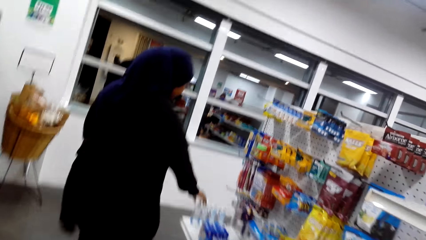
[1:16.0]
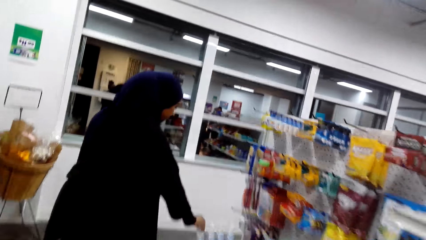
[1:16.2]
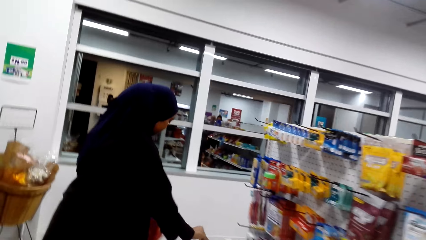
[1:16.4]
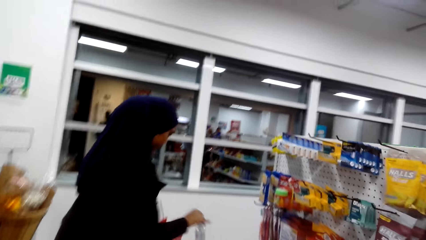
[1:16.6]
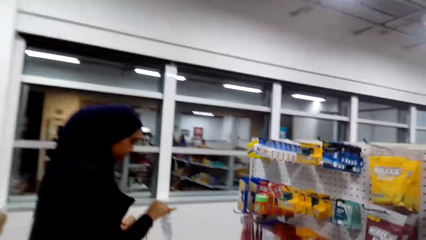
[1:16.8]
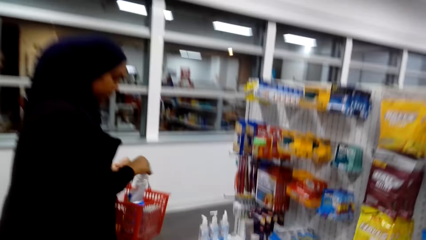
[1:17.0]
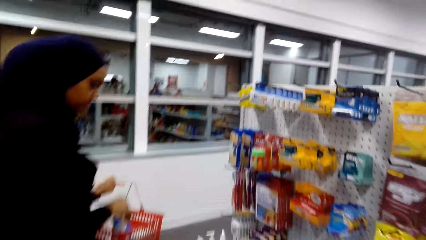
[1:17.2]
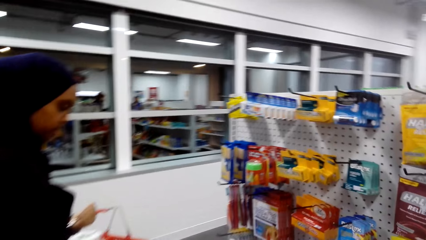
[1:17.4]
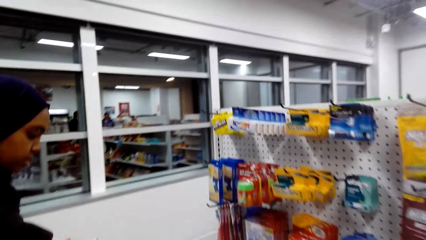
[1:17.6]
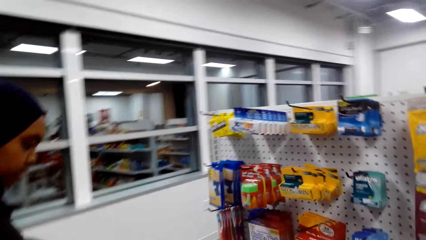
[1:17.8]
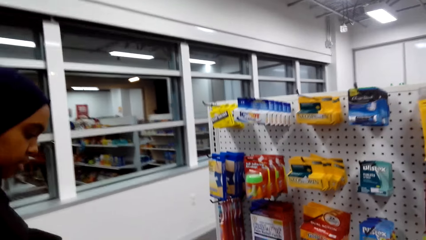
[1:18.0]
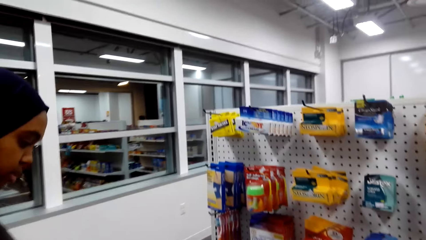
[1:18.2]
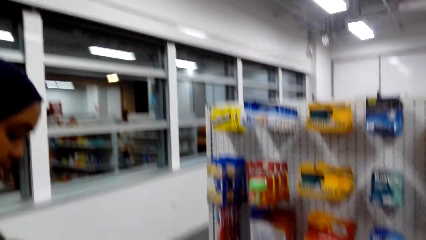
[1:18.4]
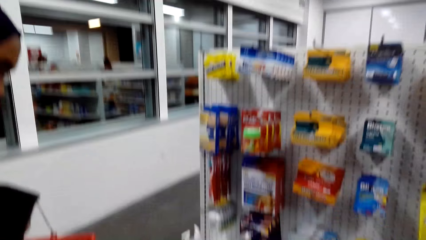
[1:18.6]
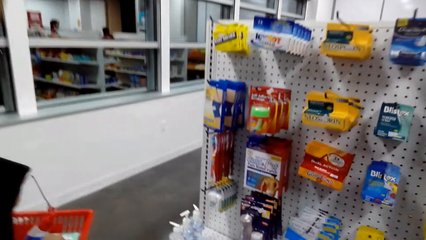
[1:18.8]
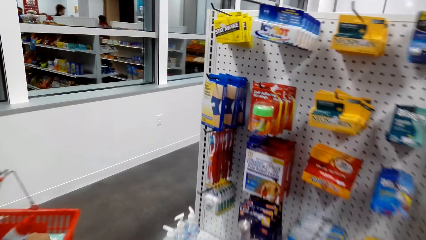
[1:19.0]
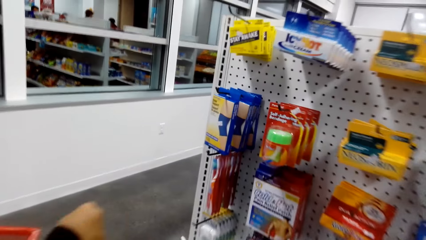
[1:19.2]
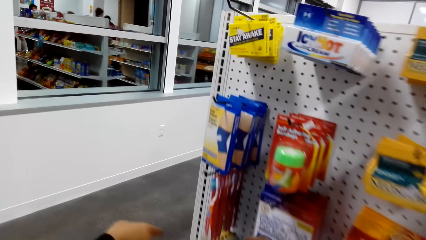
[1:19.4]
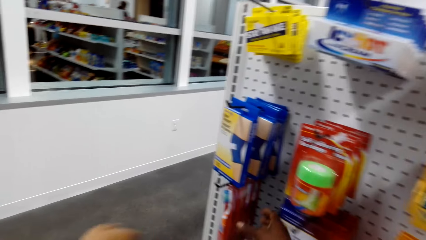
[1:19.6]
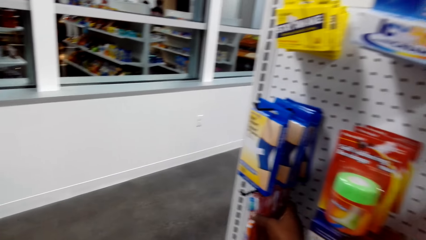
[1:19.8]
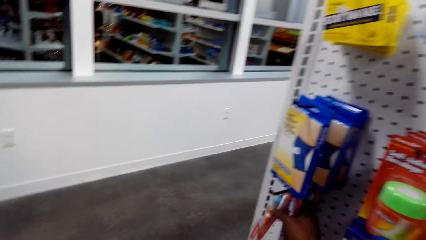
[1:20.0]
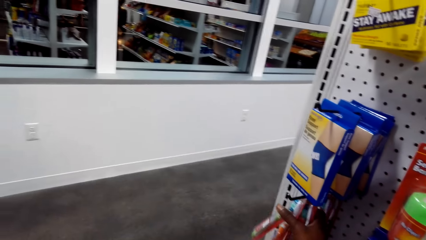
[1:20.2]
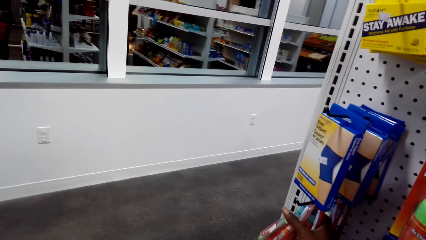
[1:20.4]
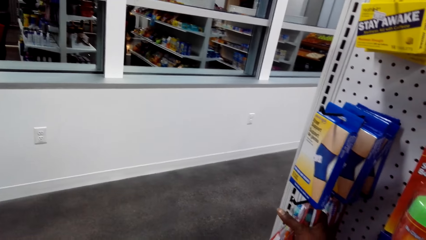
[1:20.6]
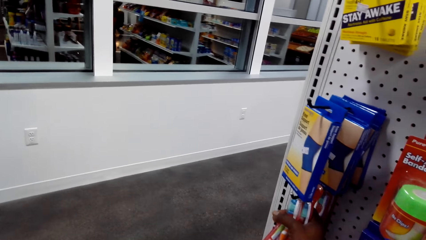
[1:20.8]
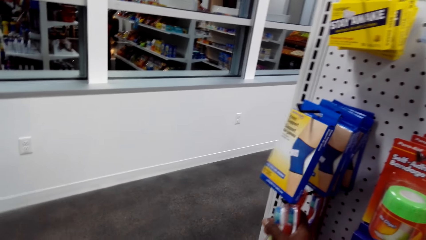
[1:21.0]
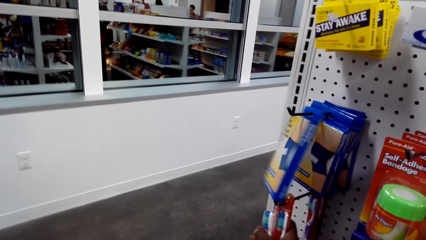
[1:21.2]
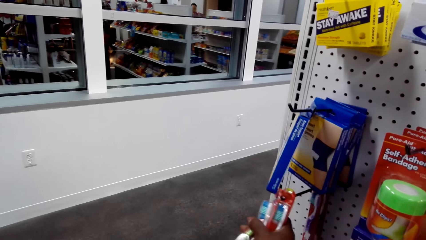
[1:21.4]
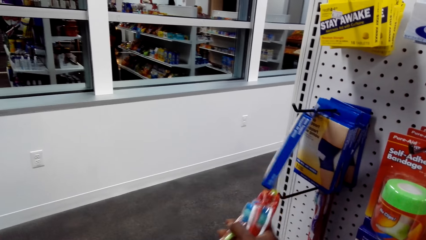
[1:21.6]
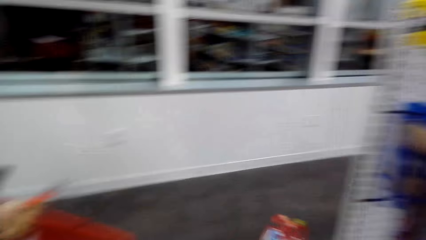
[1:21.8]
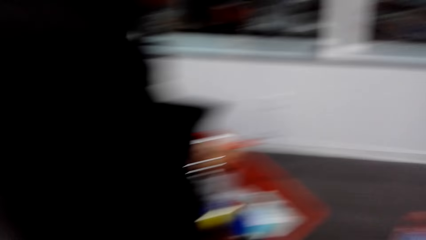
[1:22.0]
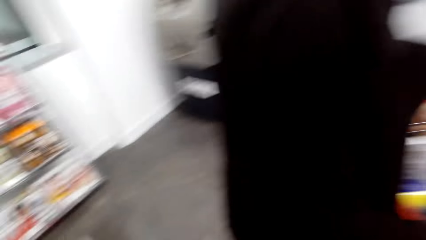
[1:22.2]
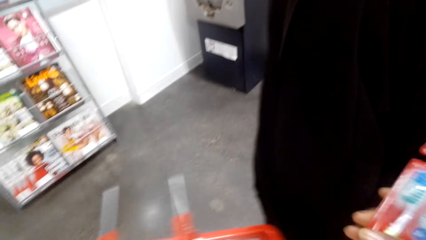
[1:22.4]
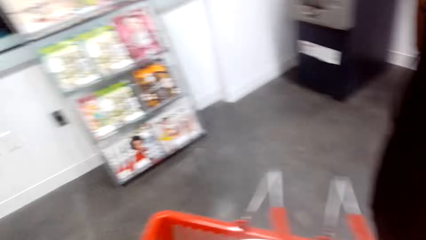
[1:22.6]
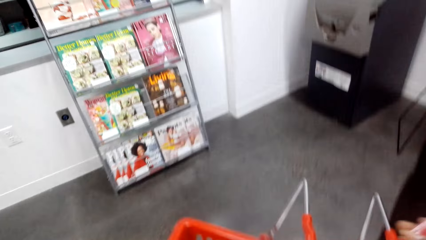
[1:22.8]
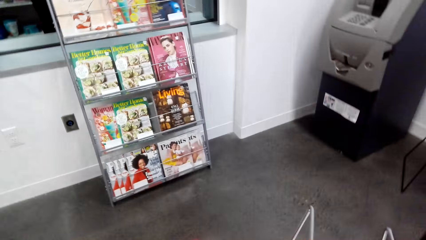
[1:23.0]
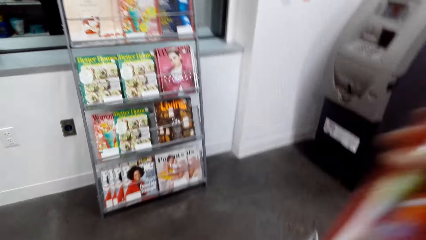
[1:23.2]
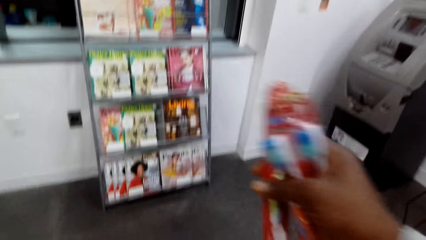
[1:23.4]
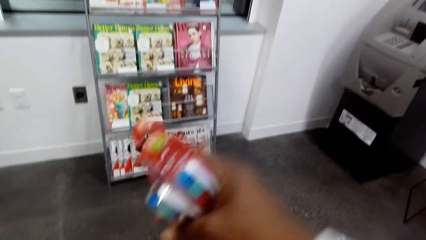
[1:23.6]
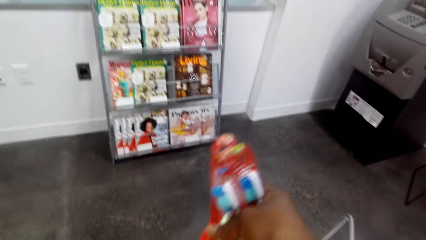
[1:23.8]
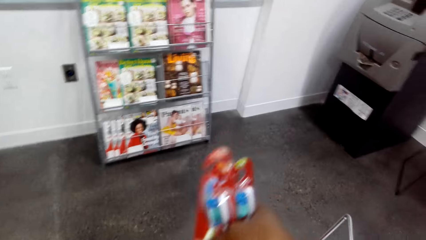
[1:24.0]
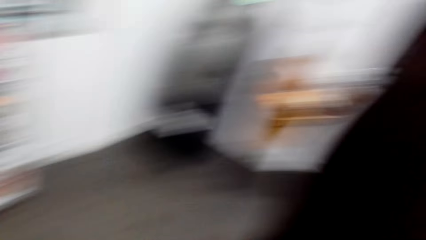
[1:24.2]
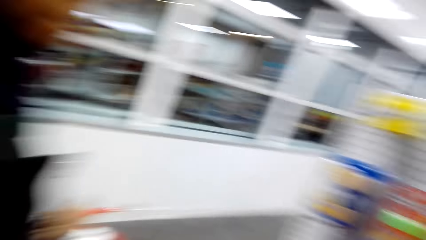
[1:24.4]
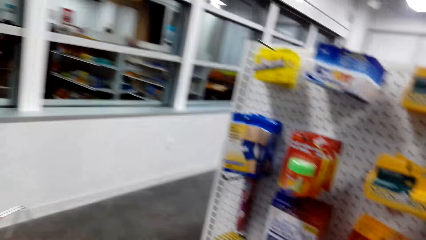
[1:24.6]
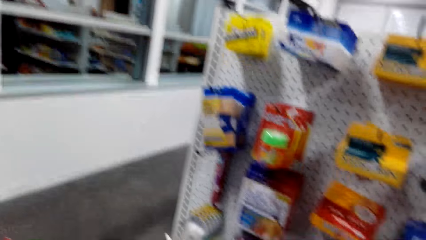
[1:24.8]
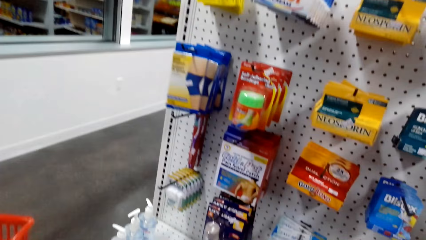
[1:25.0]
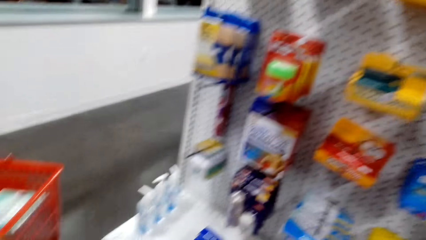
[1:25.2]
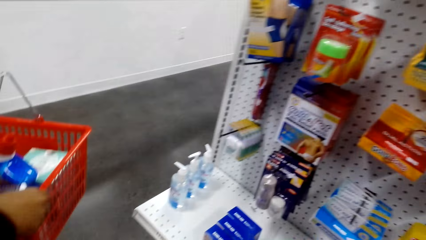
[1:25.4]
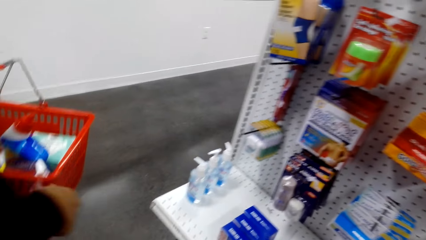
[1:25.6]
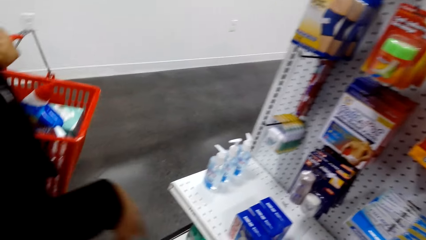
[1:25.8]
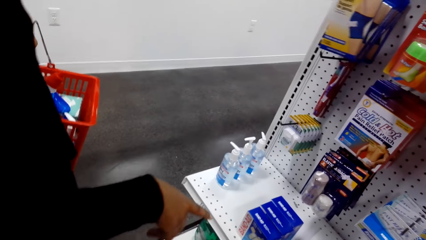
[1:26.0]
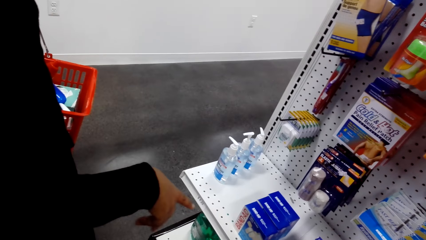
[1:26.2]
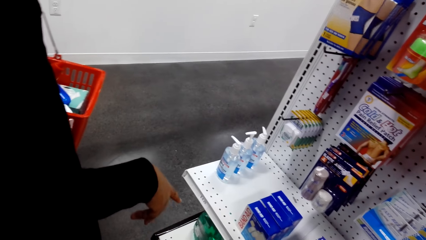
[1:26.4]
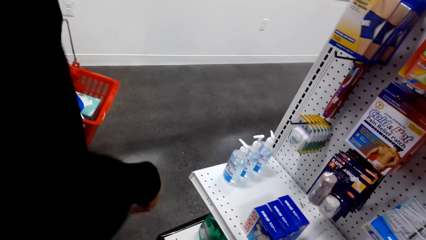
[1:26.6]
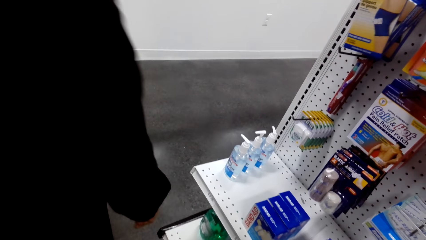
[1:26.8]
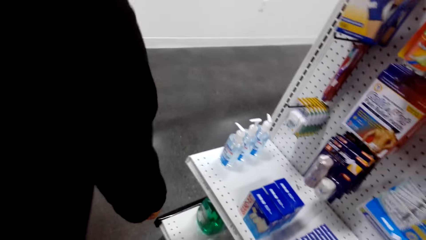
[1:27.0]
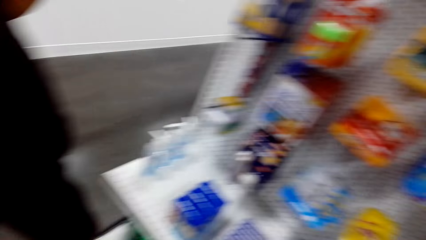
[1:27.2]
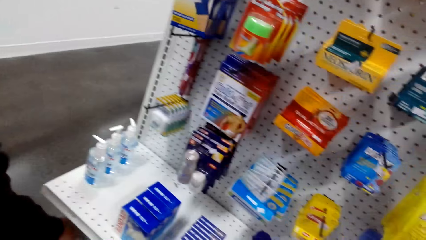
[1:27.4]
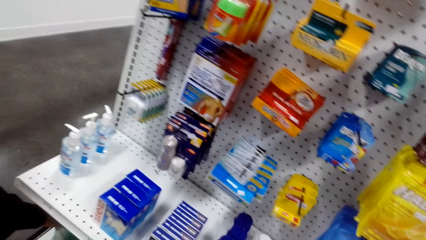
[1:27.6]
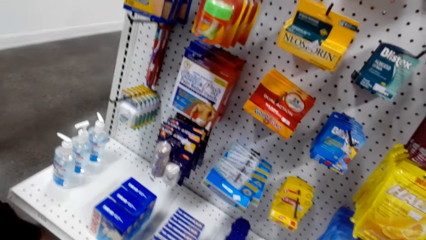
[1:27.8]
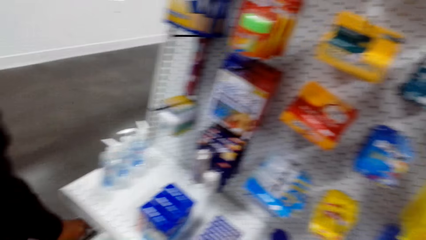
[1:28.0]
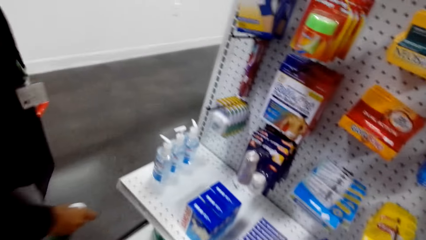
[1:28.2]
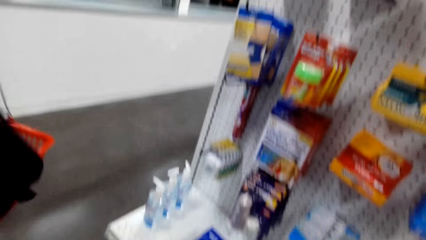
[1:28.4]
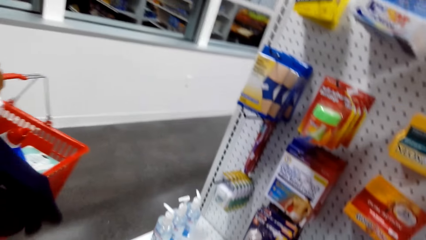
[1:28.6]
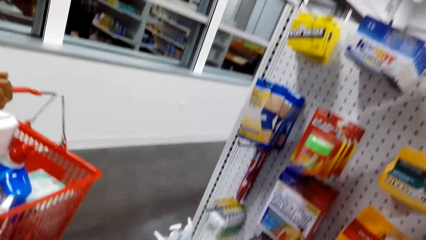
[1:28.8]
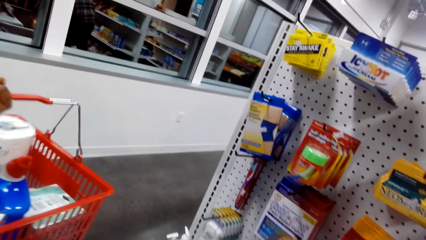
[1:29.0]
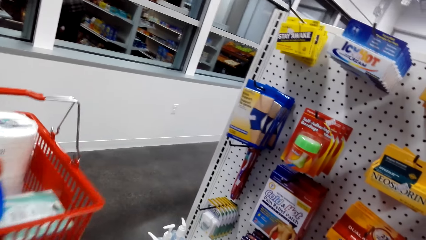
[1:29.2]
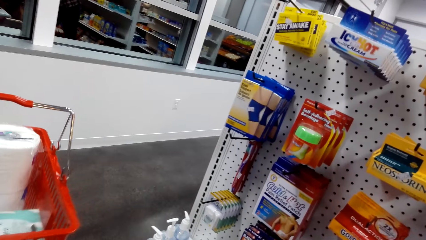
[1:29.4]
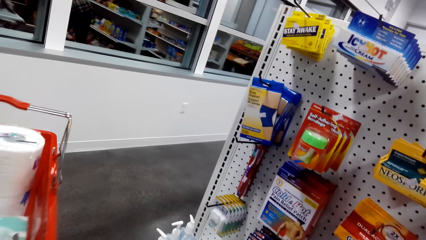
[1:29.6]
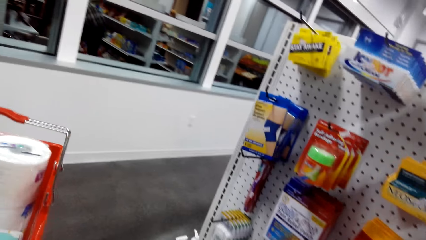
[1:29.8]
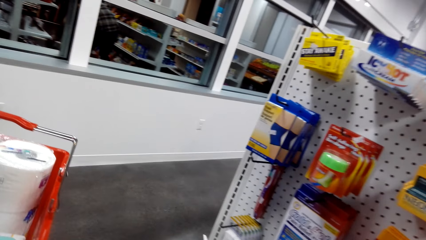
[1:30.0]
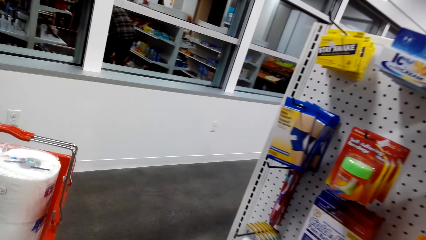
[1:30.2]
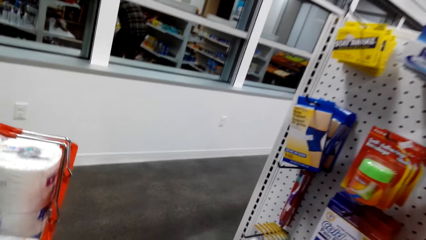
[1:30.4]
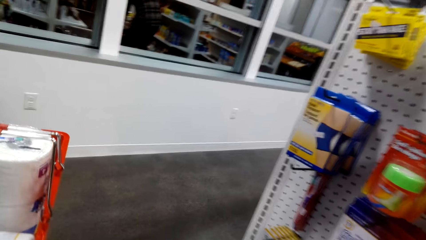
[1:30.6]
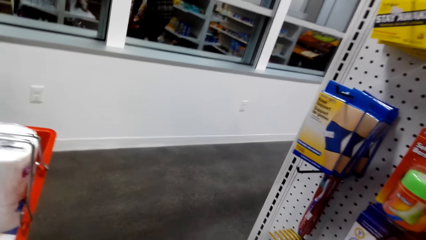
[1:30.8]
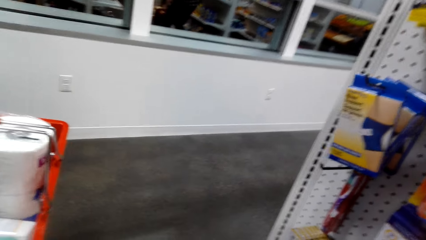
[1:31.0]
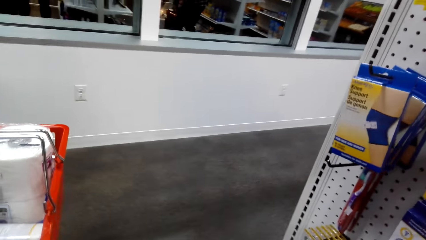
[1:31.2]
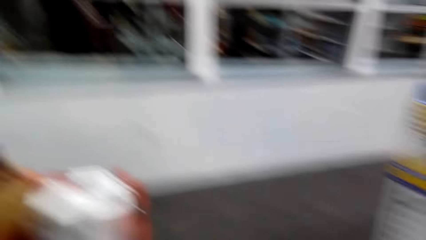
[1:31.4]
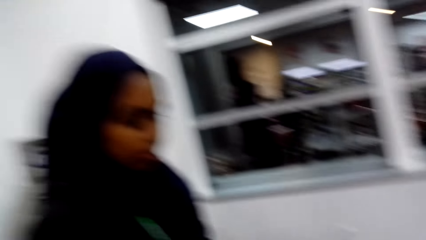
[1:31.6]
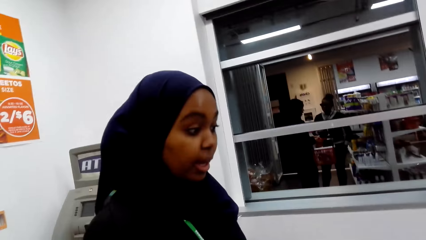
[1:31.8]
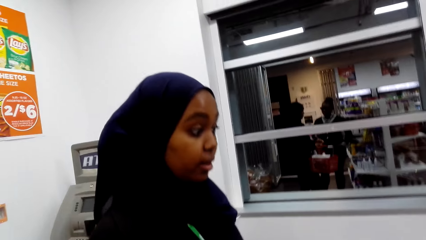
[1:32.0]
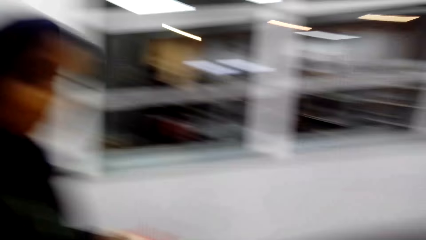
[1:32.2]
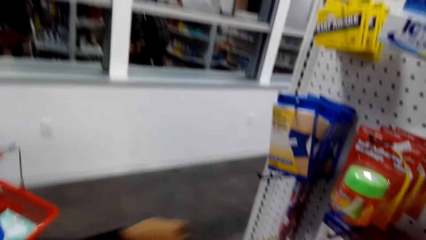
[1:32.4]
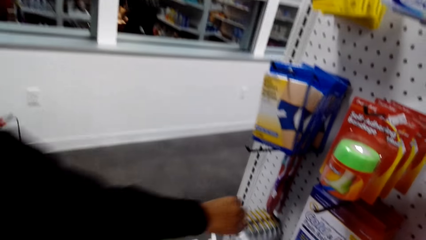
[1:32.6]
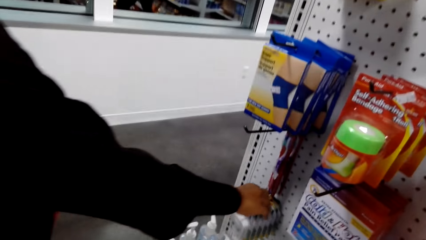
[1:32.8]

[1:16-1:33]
A lady picks up something. The lady puts something to the shopping tray. The camera wearer picks up some toothbrushes. The lady picks the toothbrushes. The lady puts the toothbrushes to the shopping tray. The camera wearer puts the brushes in the shopping basket. The lady picks up some mouthwash.
